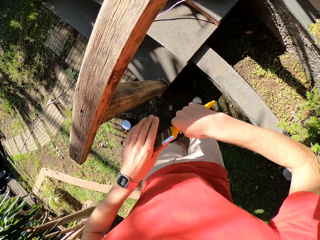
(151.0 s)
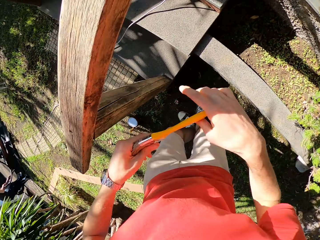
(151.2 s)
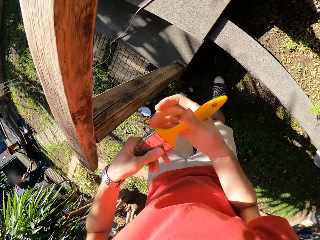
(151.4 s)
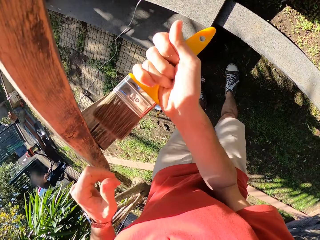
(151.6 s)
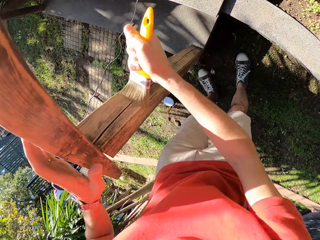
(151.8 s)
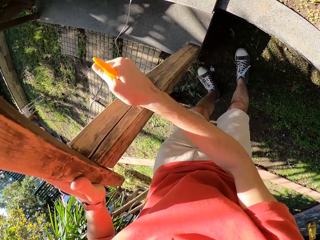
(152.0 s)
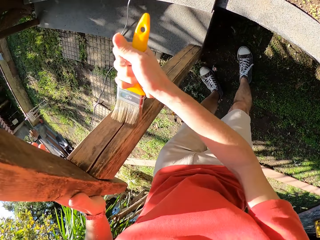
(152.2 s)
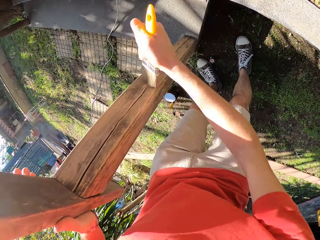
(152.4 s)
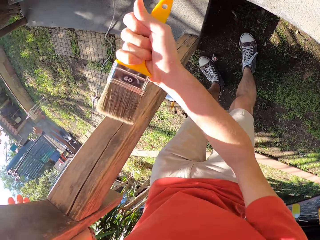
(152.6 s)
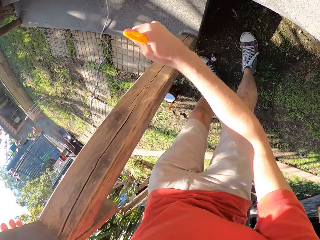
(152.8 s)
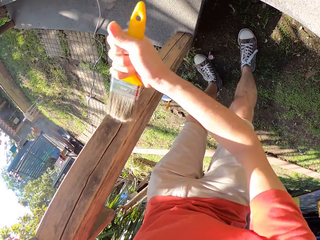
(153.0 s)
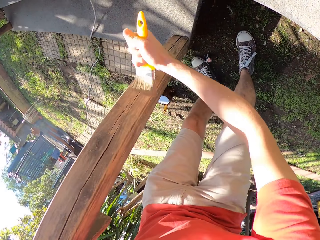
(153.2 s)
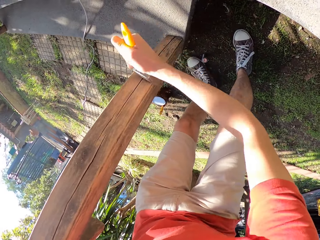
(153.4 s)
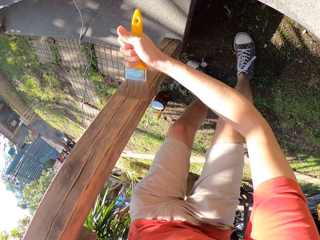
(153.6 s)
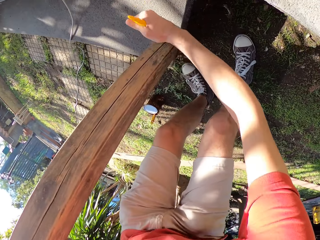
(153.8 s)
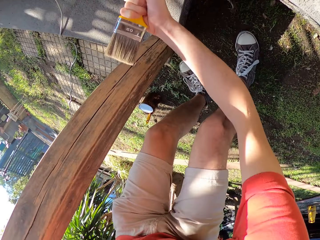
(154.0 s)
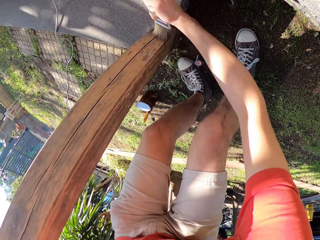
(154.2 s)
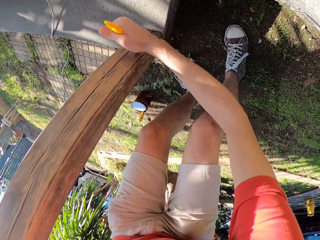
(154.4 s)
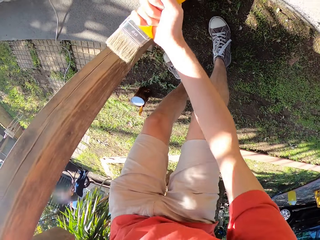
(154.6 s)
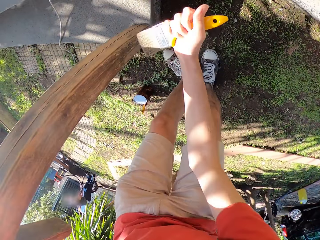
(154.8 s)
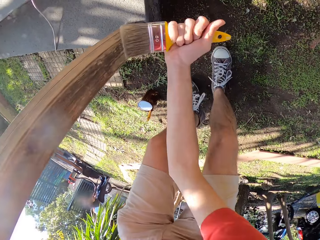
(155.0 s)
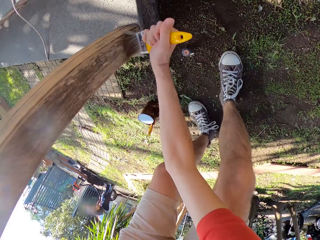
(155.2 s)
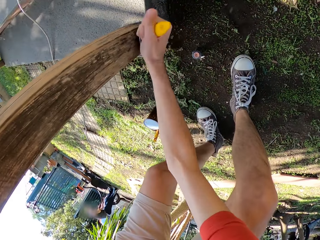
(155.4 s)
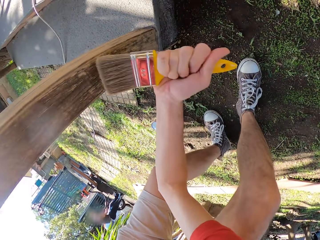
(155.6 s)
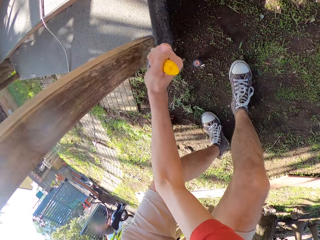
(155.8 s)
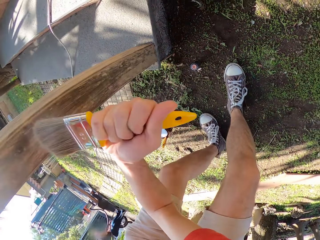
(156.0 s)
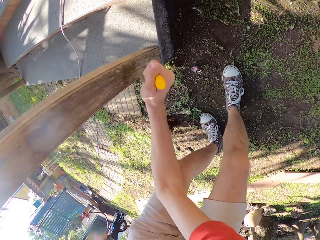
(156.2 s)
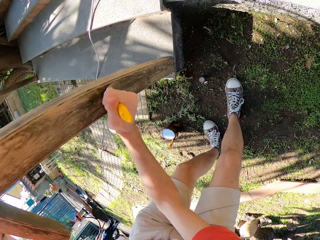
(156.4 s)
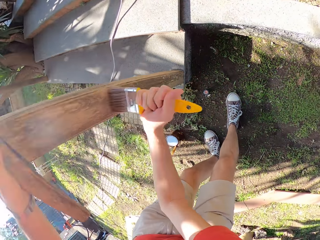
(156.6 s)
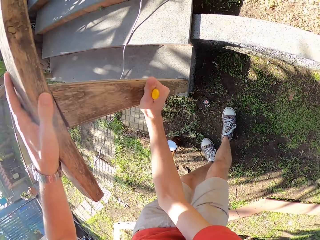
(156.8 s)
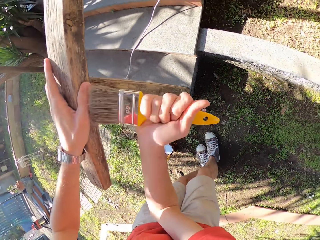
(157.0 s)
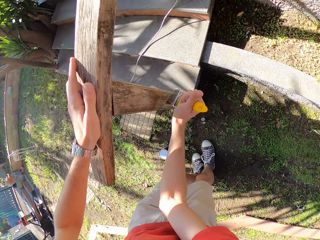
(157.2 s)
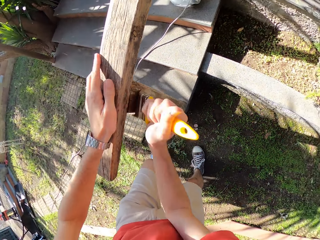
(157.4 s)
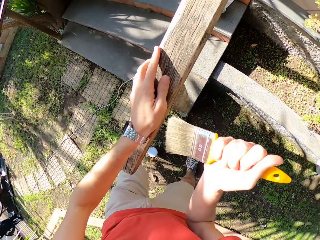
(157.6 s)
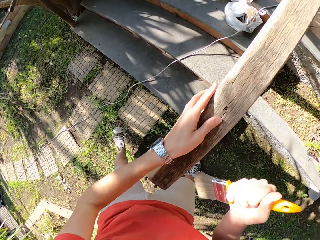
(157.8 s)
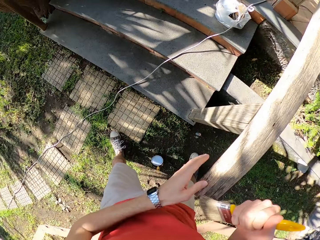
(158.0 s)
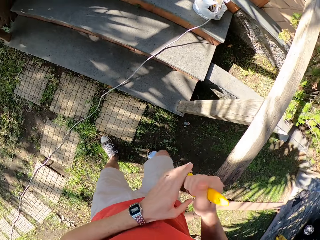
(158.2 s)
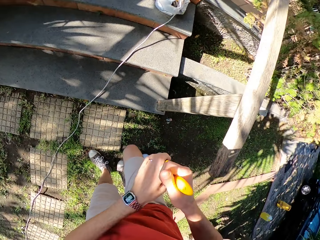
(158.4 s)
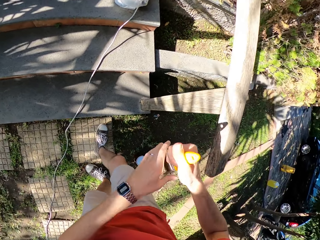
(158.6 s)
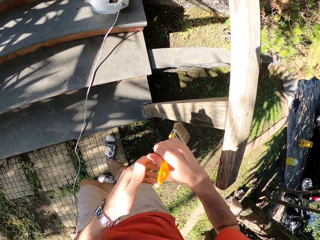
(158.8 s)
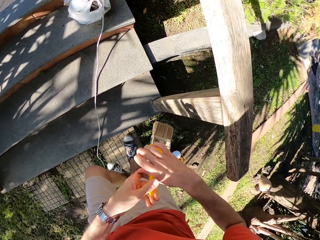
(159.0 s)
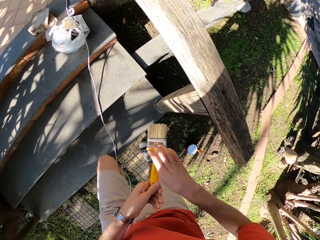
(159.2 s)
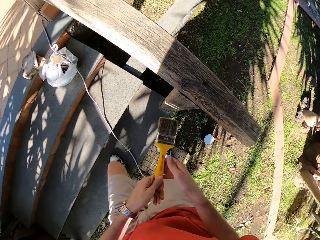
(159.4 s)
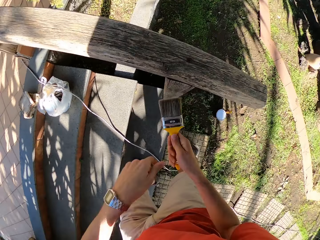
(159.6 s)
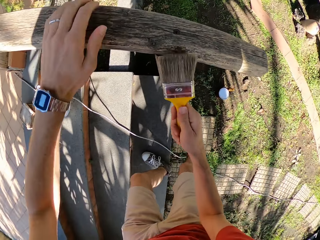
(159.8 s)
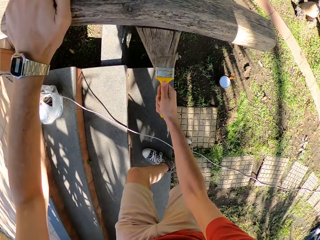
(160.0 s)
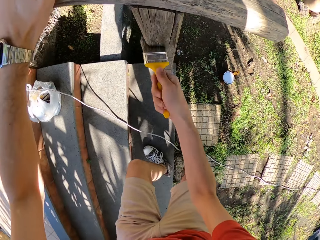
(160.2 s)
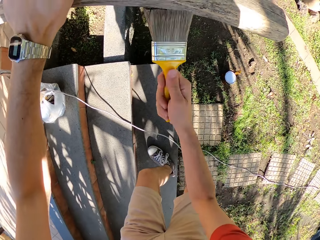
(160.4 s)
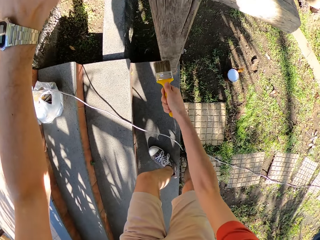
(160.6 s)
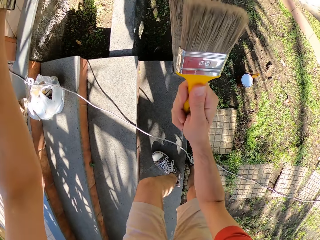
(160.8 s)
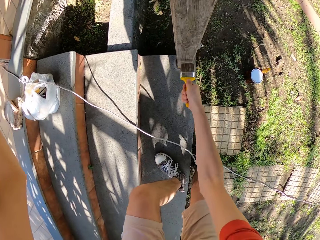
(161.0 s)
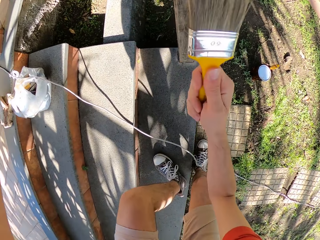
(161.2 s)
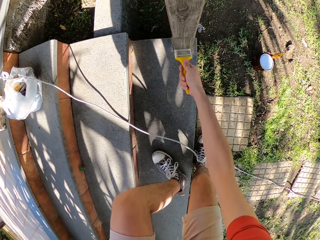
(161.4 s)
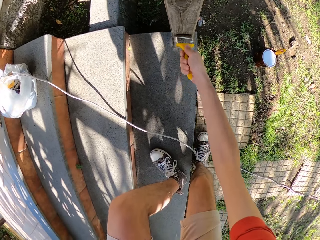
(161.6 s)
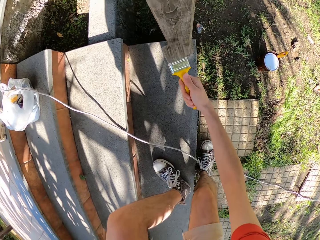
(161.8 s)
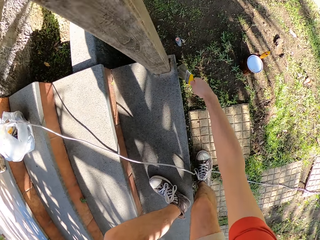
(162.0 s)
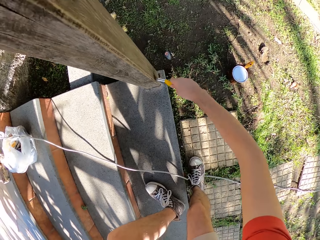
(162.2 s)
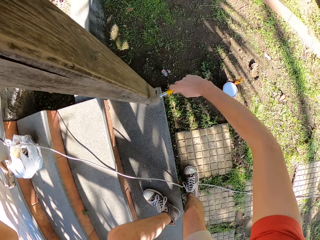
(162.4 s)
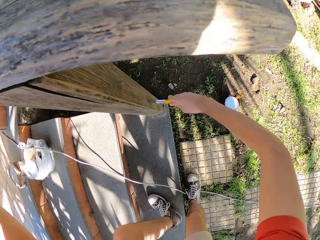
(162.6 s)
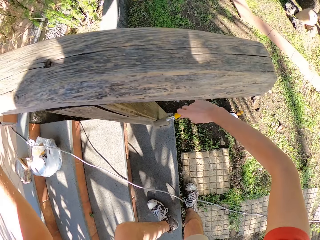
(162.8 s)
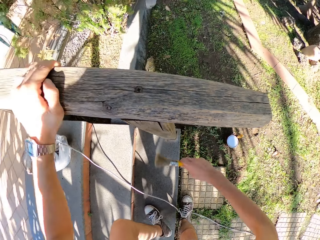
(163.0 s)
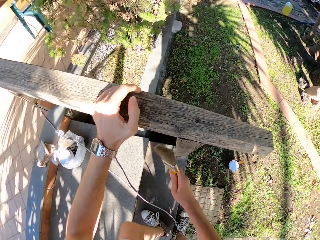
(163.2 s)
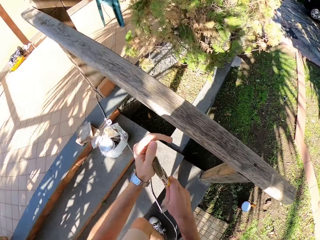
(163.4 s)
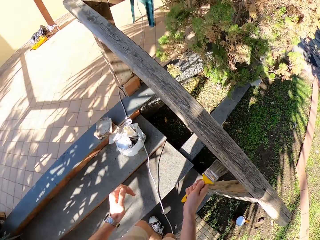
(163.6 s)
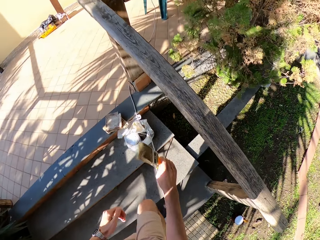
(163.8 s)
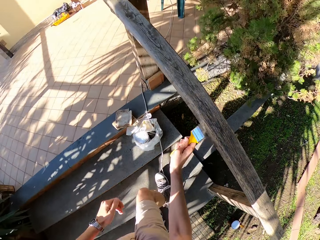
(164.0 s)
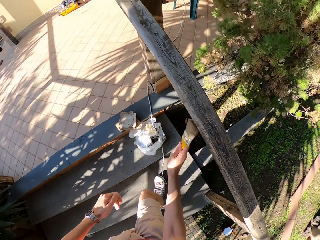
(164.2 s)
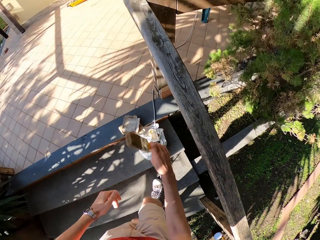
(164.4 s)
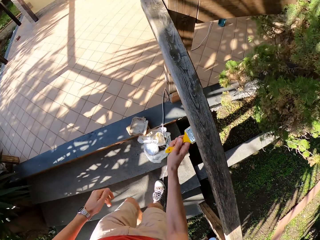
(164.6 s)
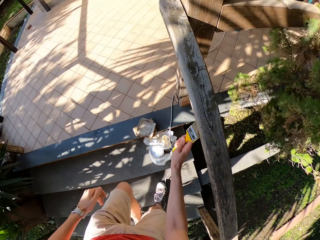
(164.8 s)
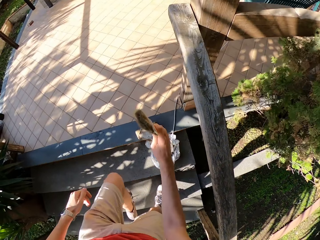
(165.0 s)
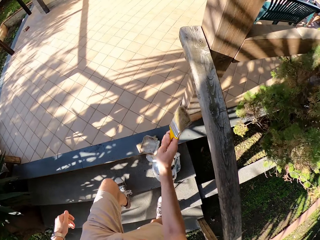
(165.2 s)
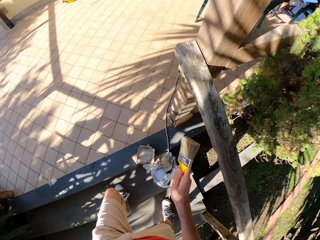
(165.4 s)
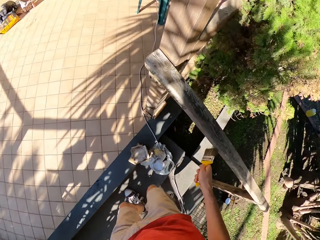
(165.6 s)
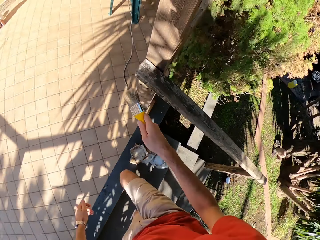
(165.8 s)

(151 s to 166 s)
The camera wearer touches the paint brush with his left hand. He brushes the wooden stair rail with the paint brush. He aligns the brush. He touches the paint brush with his left hand. He walks beside the wooden rail. He brushes the wooden stair rail with the paint brush.

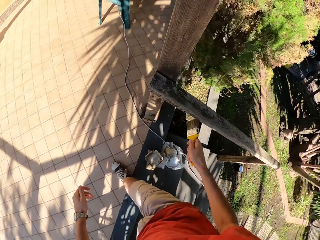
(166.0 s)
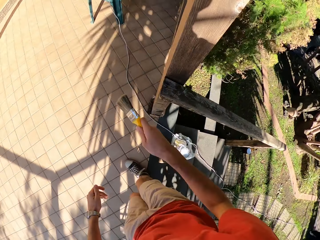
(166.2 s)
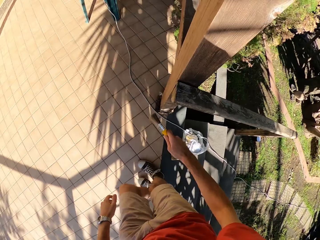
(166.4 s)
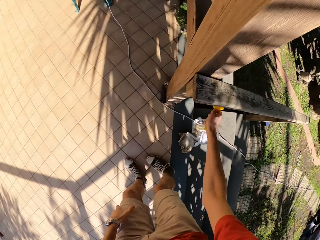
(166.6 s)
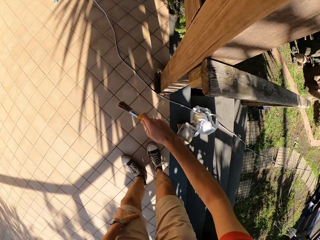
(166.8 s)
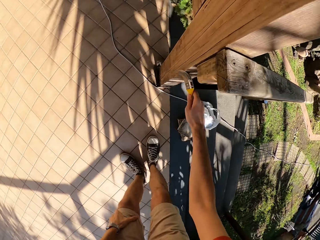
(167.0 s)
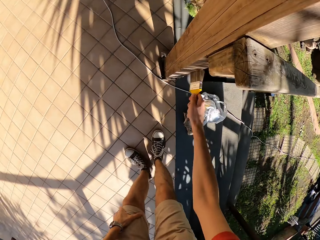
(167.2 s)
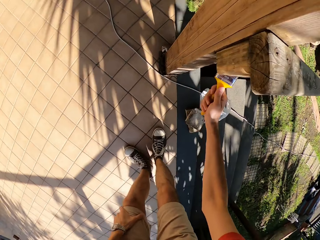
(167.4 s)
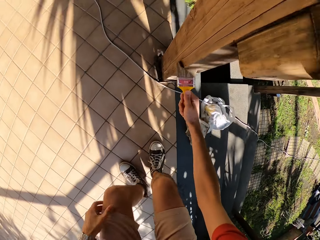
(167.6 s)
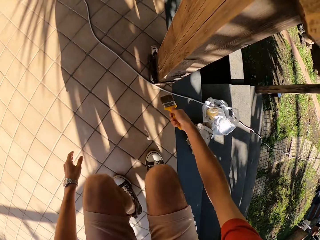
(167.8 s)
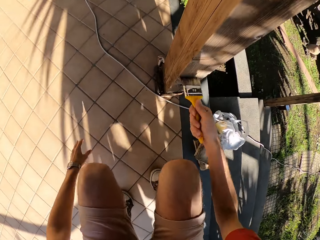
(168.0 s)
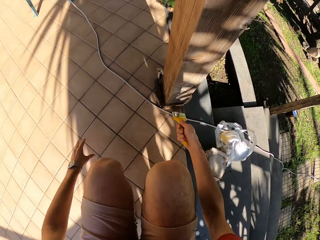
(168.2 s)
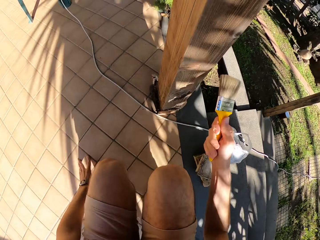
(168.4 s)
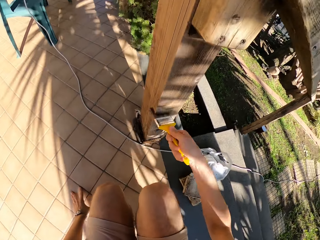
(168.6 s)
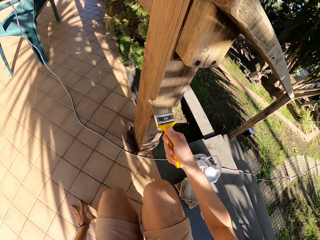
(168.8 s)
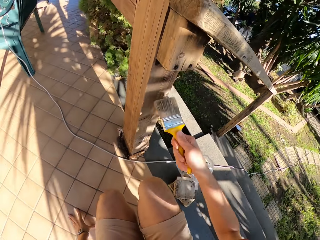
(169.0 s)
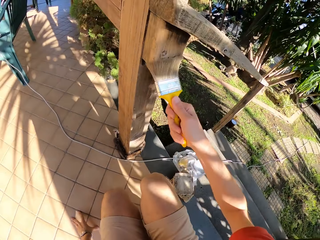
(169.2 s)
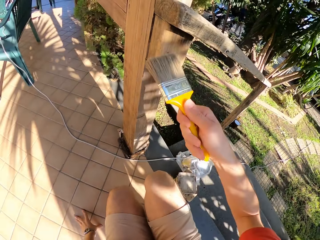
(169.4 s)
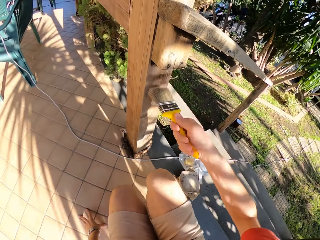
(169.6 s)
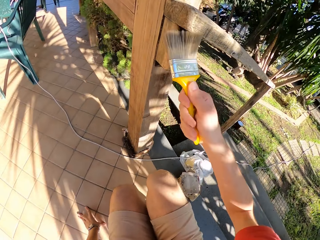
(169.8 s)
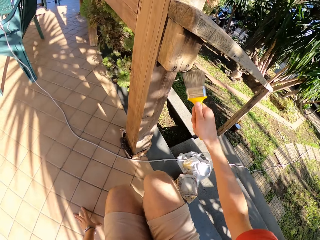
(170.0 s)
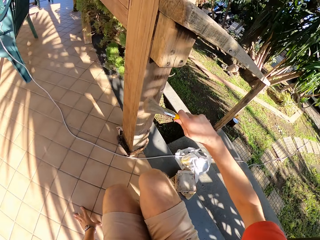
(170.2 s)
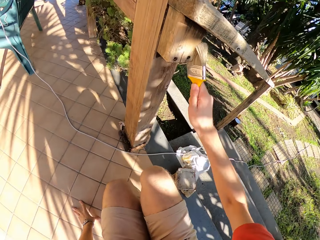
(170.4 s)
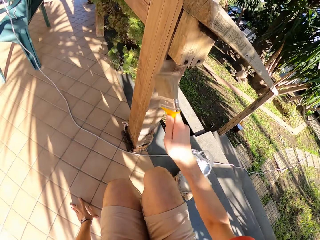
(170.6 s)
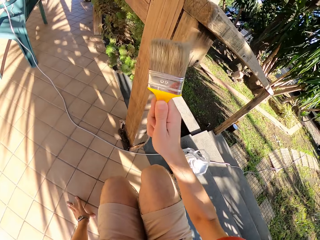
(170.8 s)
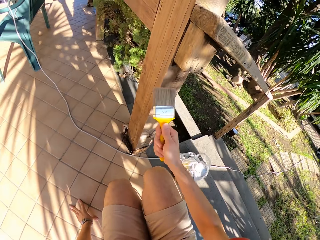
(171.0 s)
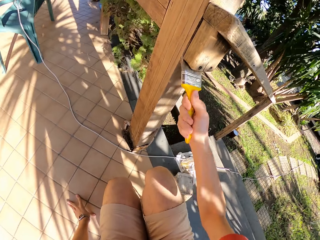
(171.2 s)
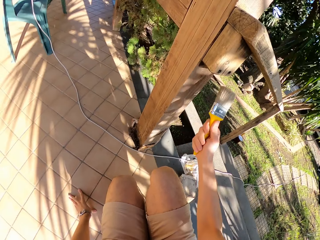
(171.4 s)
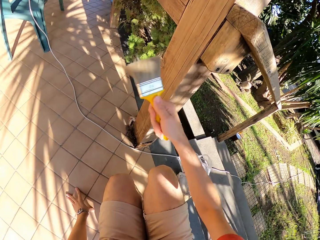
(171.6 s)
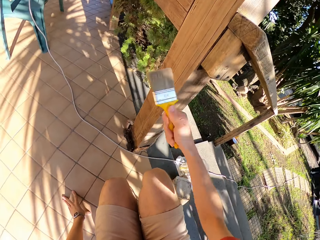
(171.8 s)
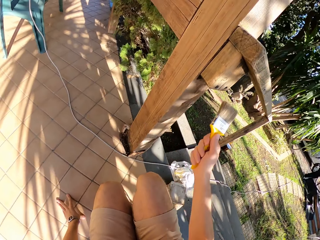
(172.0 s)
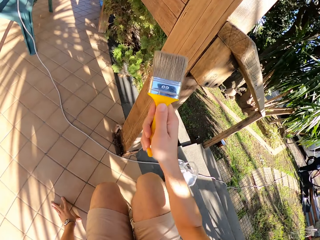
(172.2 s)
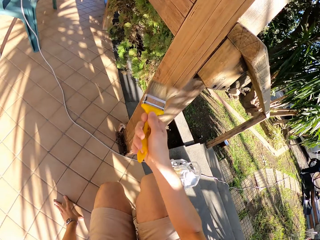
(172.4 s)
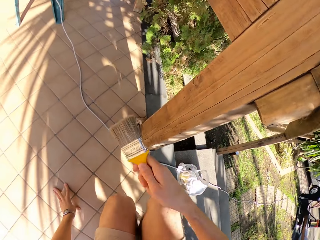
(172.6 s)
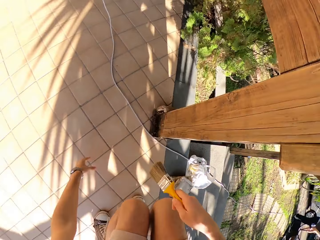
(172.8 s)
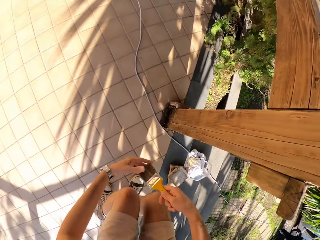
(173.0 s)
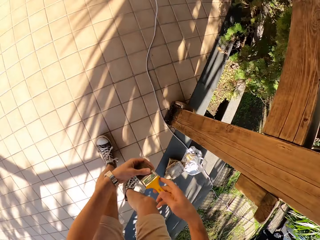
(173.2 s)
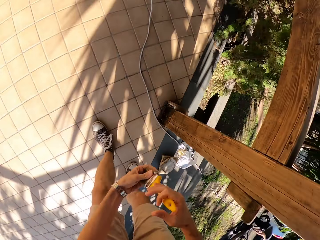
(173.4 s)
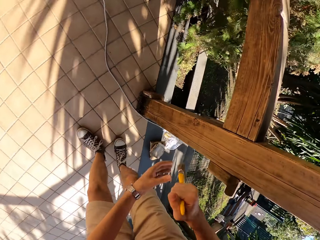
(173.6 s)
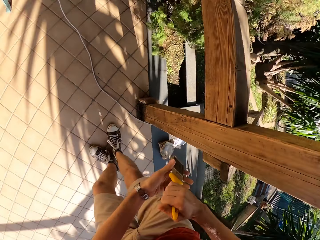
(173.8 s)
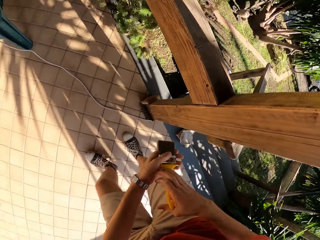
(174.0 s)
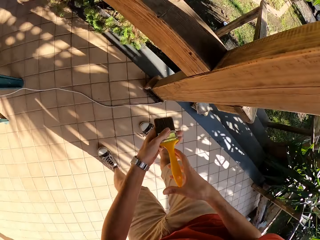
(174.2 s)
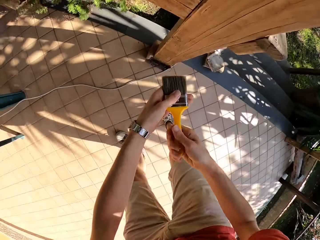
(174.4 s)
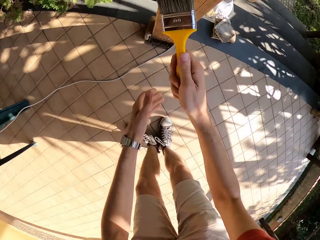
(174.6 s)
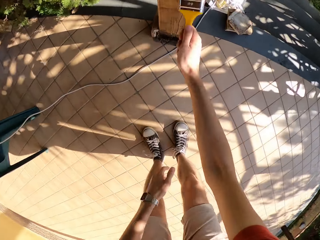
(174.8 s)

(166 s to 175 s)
The camera wearer touches the paint brush with his left hand. He wipes the brush with the hands.
